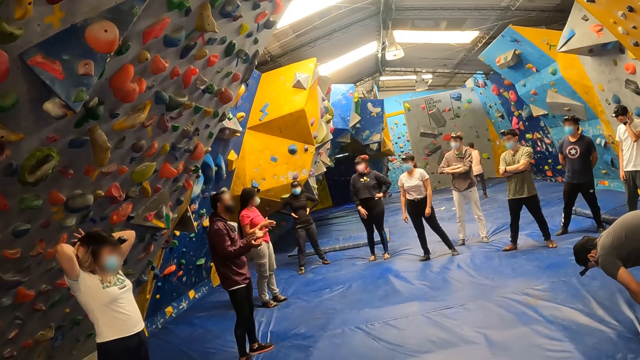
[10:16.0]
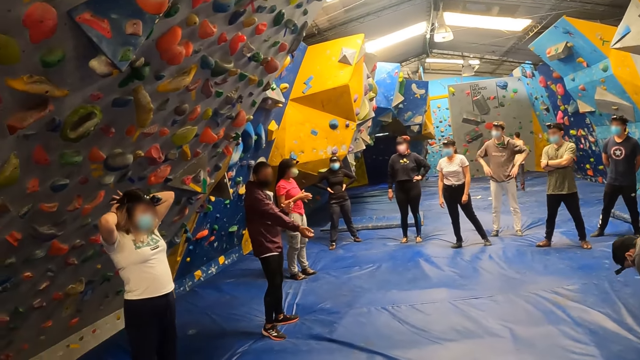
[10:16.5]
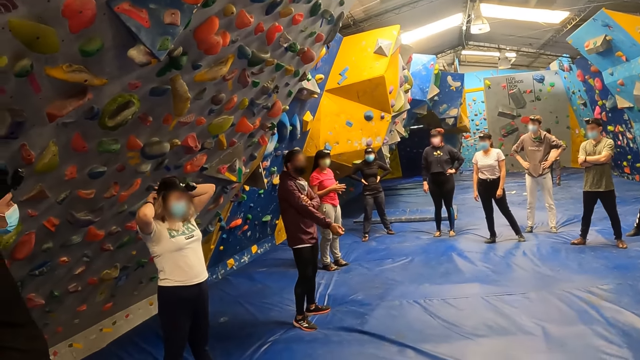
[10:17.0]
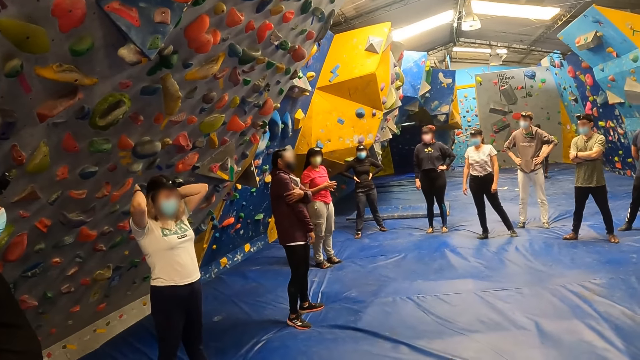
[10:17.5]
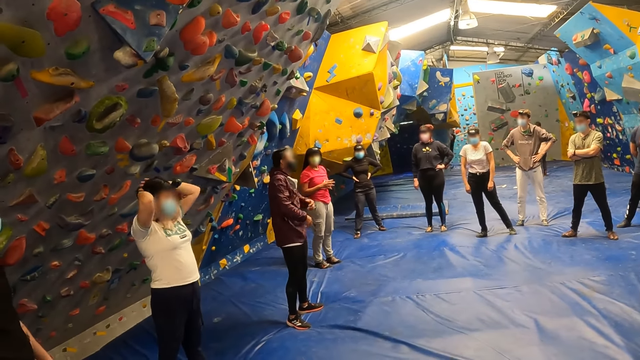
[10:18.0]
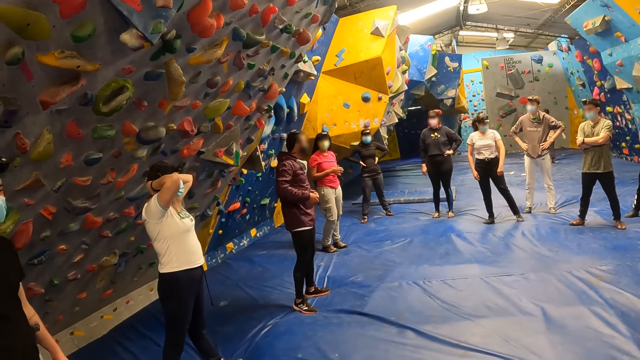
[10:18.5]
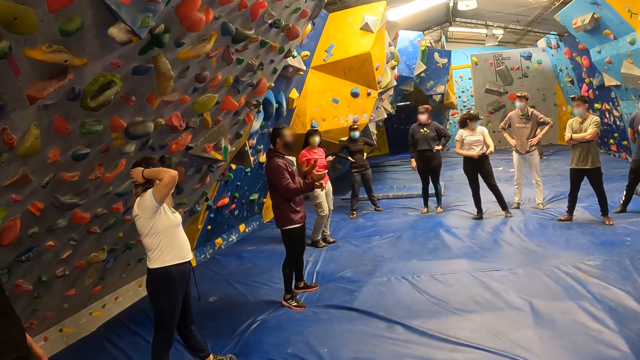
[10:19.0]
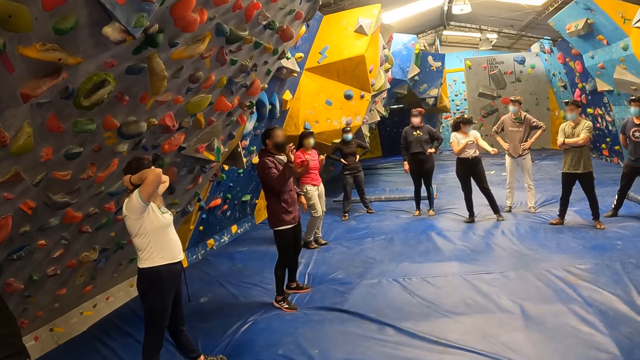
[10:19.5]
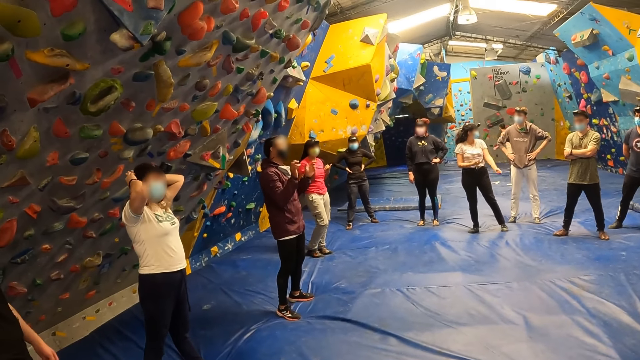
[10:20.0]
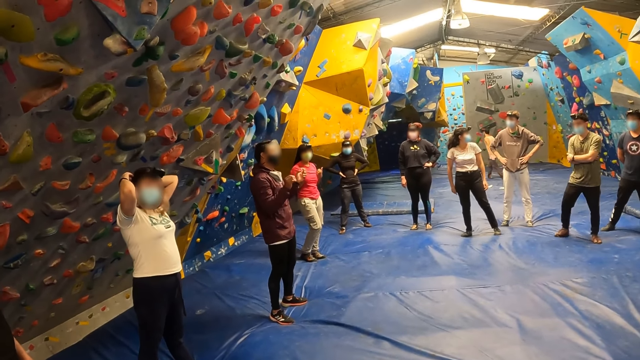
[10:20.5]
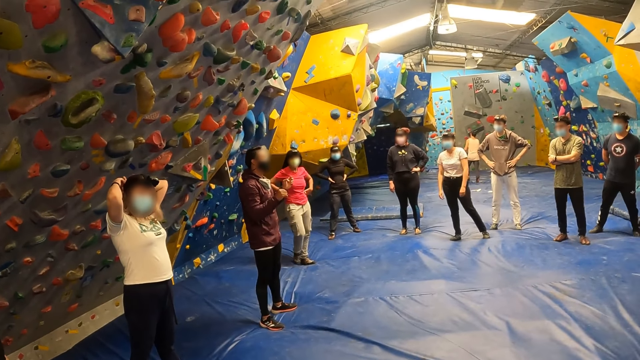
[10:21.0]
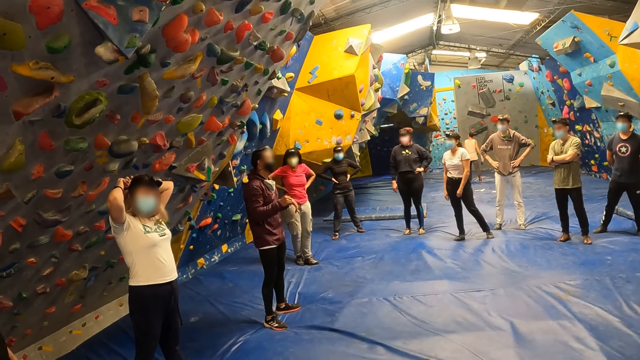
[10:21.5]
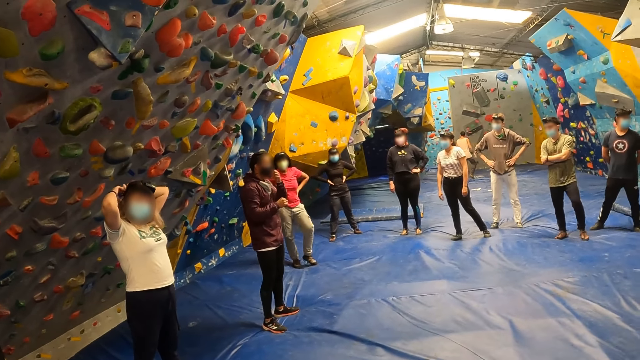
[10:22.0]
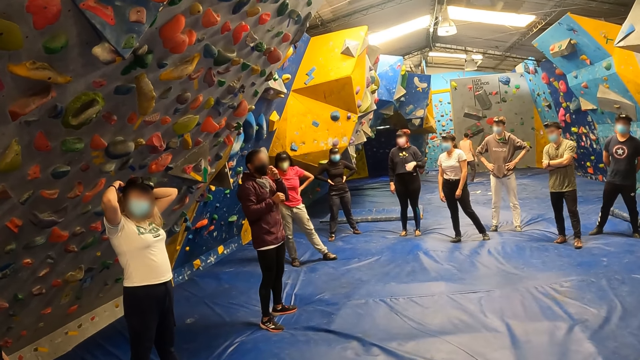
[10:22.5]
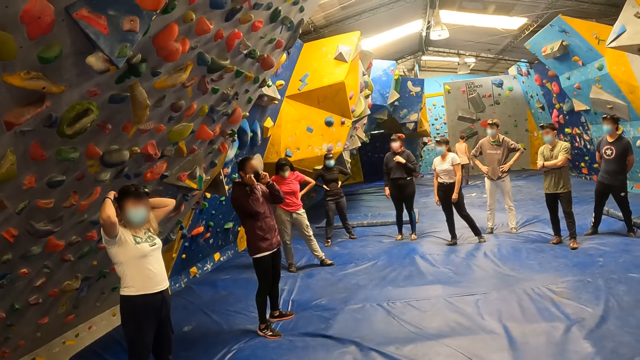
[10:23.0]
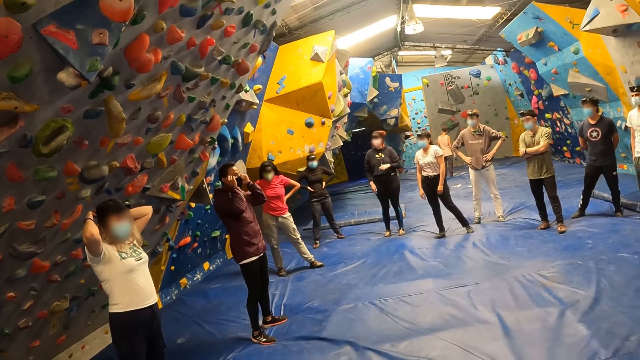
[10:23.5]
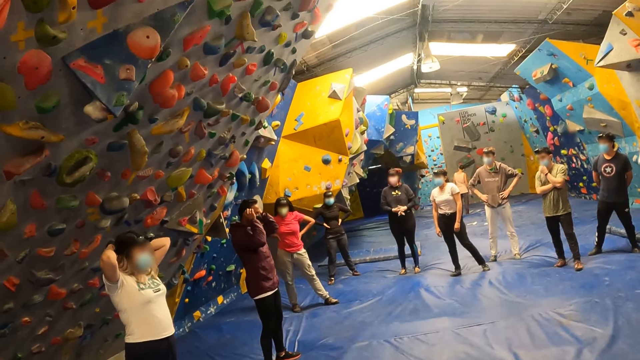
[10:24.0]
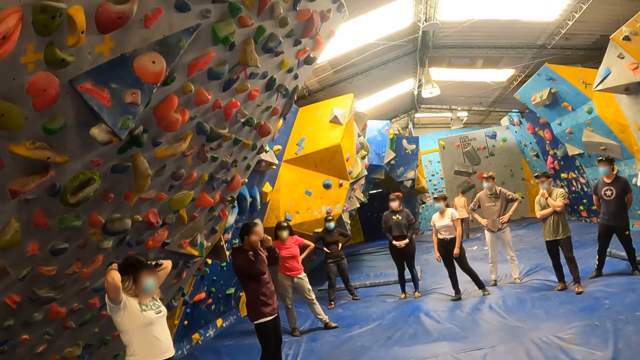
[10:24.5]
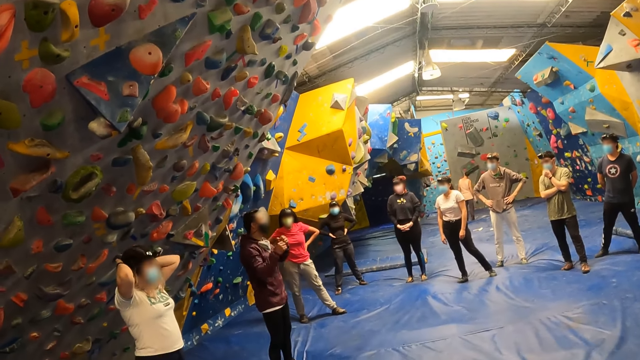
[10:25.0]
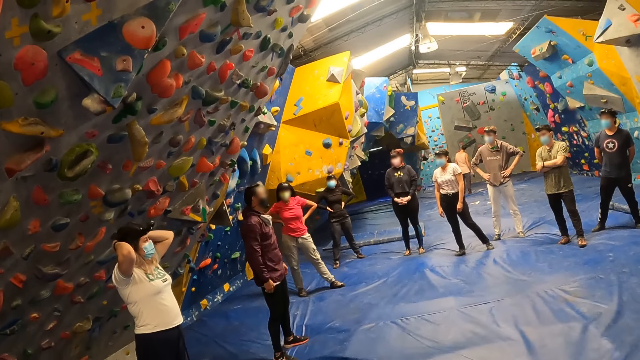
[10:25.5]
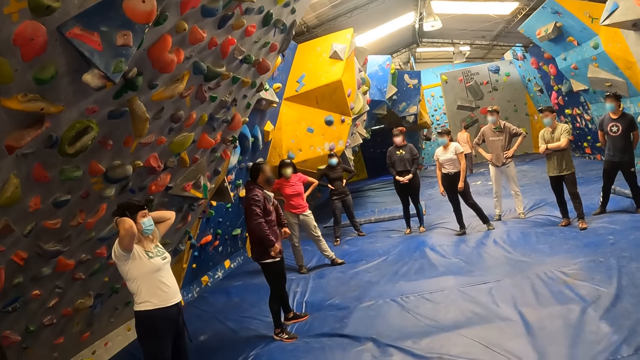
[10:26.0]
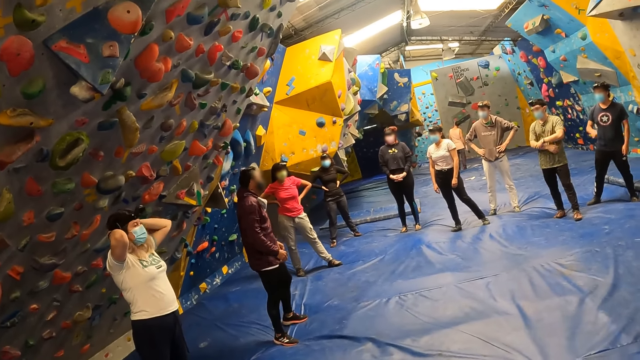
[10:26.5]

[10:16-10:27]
A woman holds her hair with her hands. The instructor adjusts the face mask on his face with both hands. Another woman puts her hands on her waist.

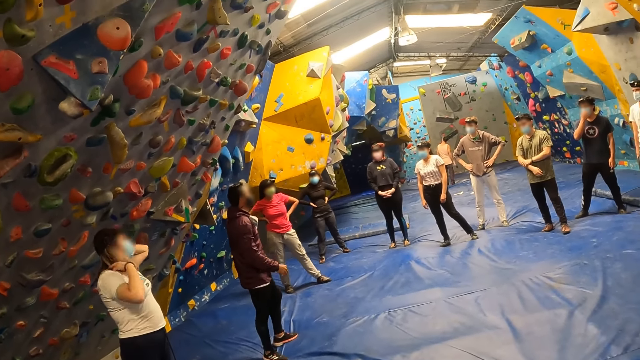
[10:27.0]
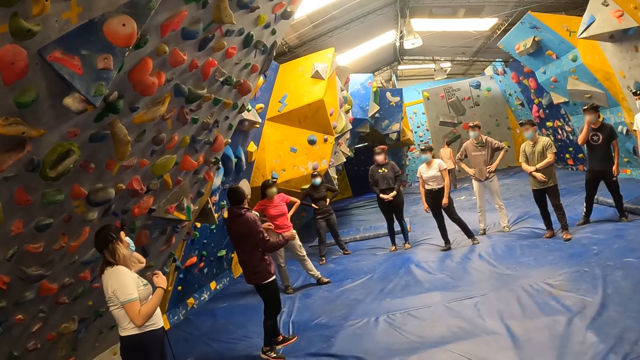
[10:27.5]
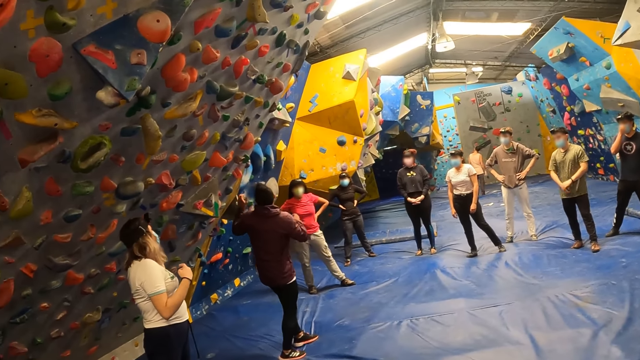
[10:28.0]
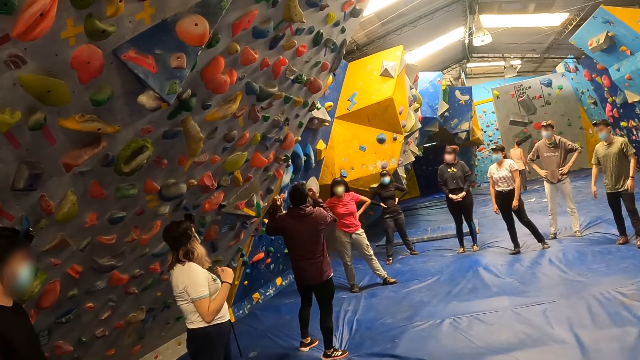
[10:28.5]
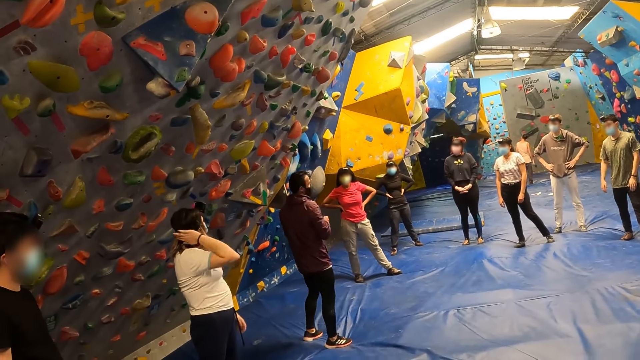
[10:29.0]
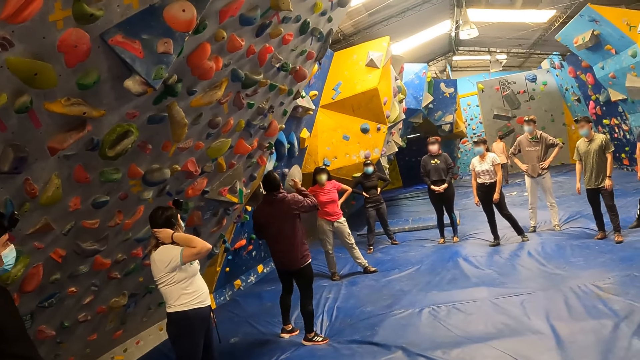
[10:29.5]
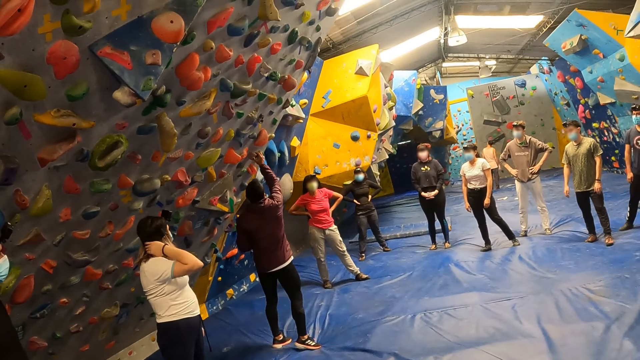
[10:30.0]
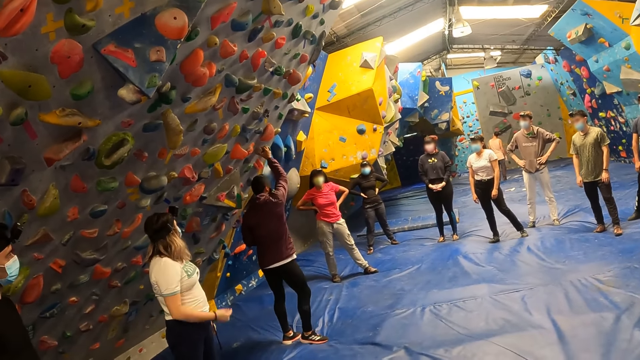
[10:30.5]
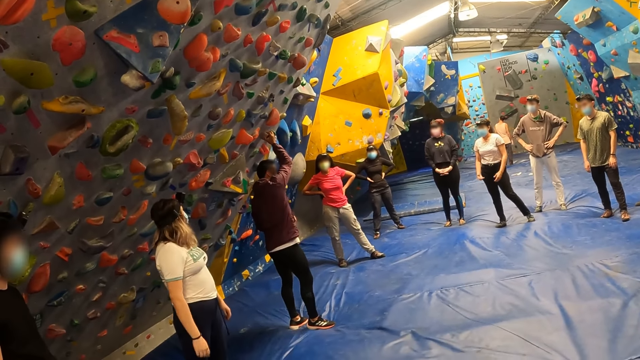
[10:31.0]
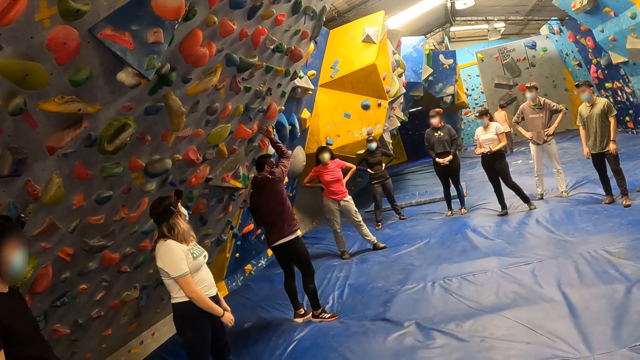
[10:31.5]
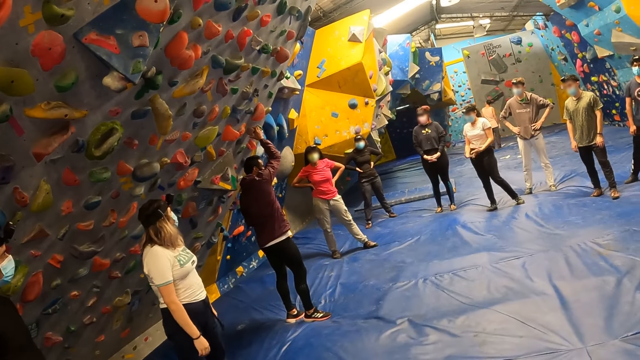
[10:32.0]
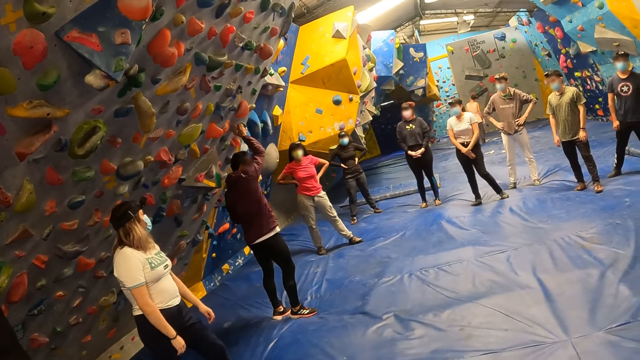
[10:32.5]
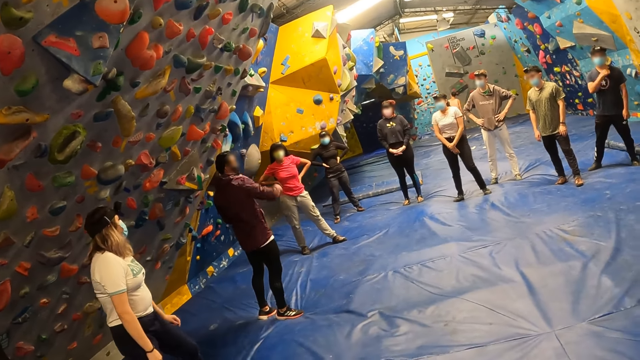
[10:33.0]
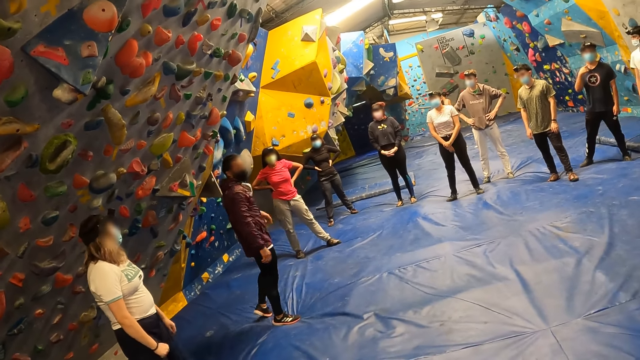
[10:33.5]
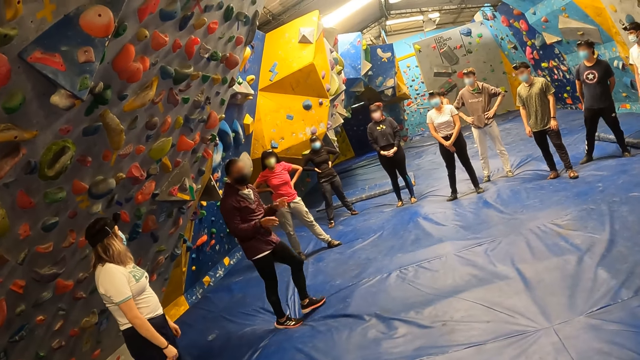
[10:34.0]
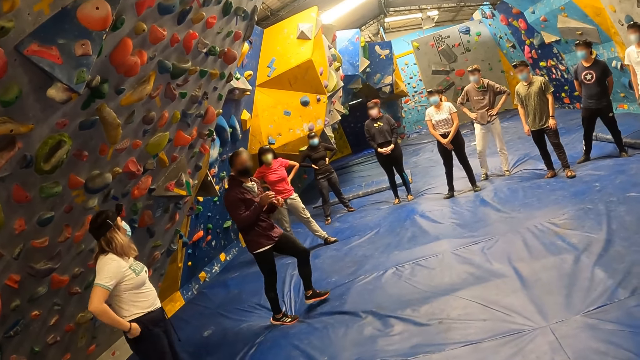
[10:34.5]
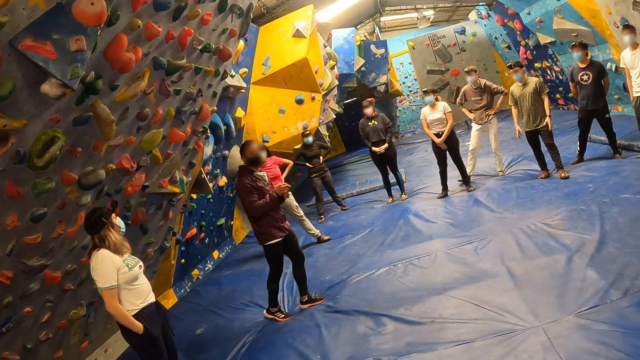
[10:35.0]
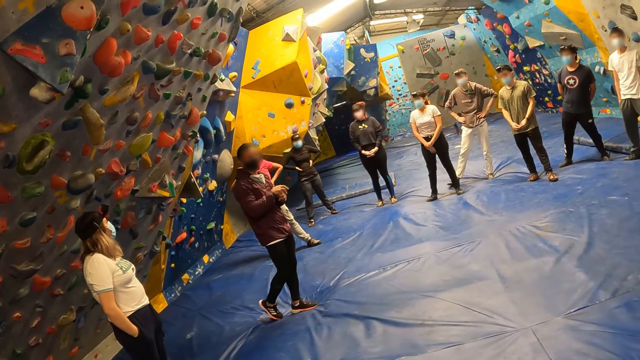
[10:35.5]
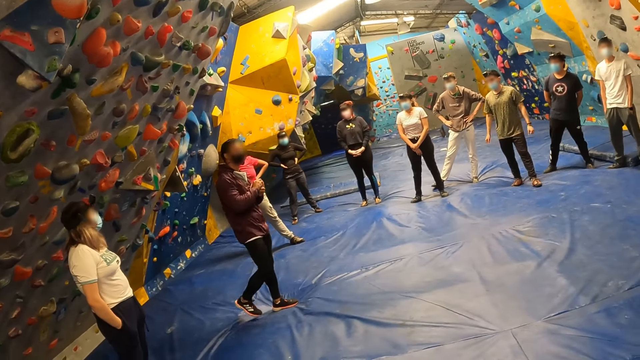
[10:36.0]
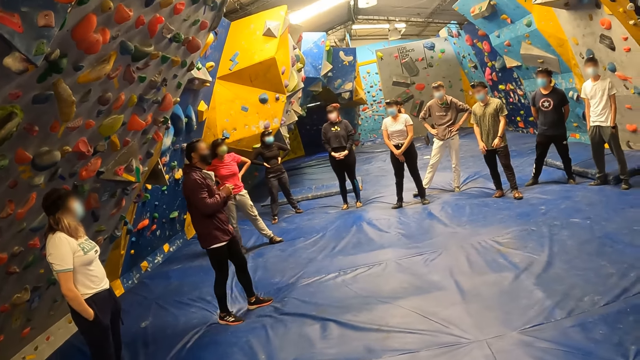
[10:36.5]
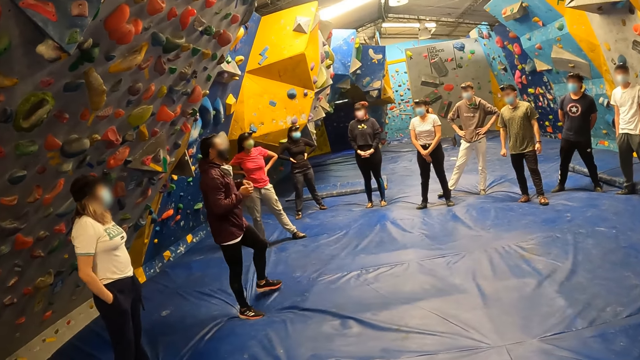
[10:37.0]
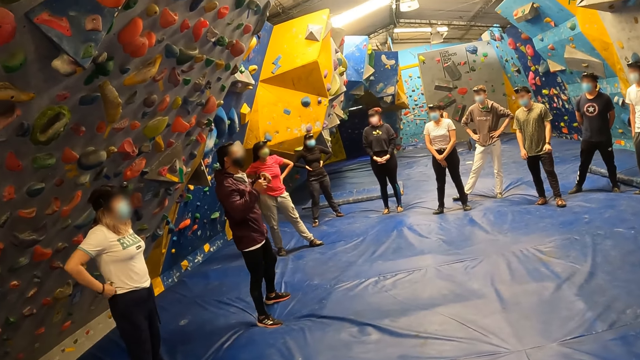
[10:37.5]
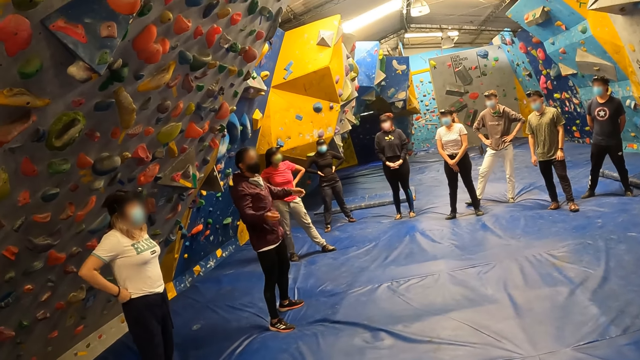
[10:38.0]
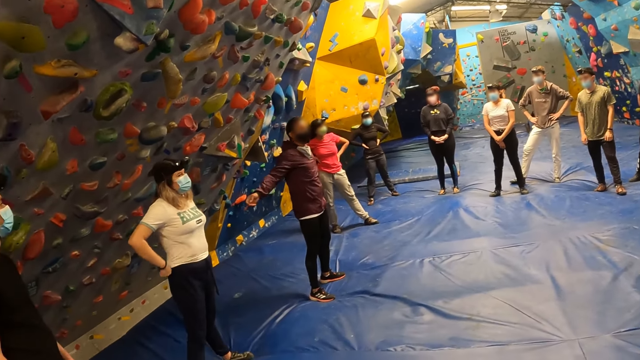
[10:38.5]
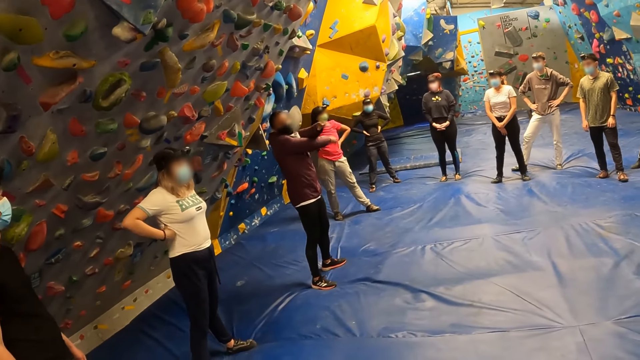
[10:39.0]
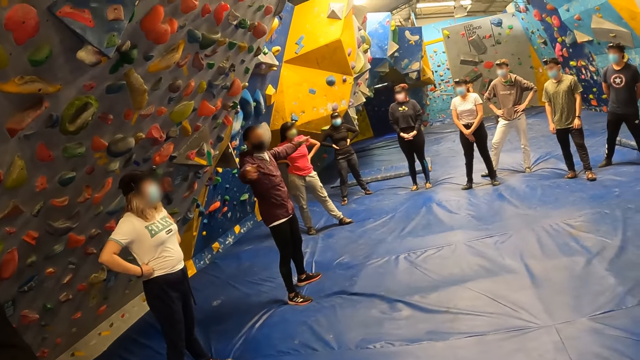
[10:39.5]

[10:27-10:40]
The instructor turns his body. A woman touches her hair with a hand. The instructor touches a slab climbing wall with his right hand and holds a wall hold with a hand. Another man moves a hand. The instructor interacts with the camera wearer and the group of people. He moves his hands and exercises.
